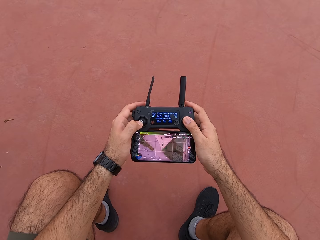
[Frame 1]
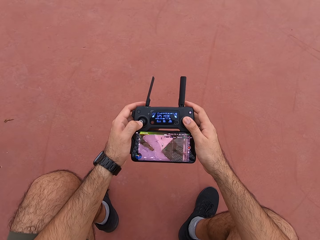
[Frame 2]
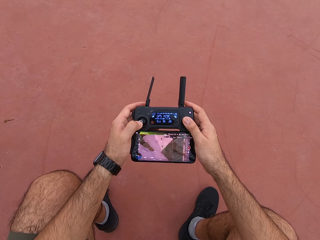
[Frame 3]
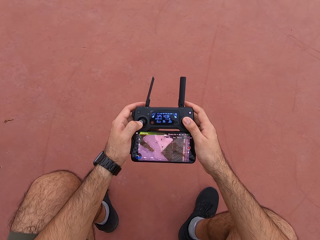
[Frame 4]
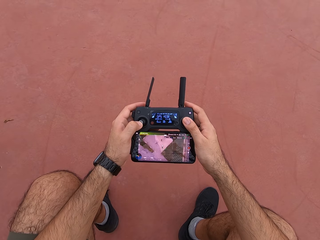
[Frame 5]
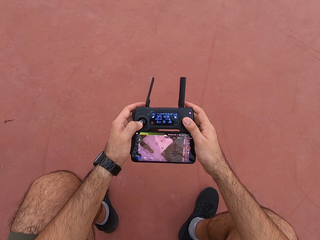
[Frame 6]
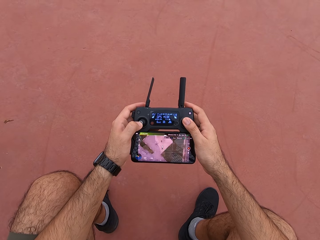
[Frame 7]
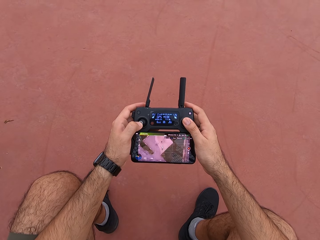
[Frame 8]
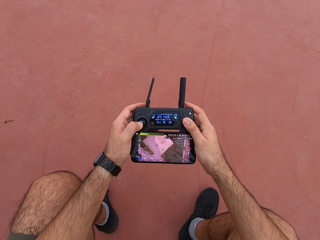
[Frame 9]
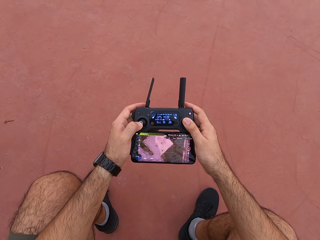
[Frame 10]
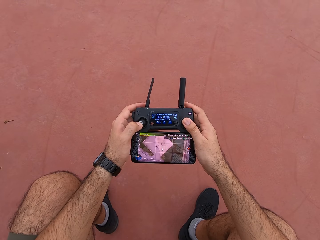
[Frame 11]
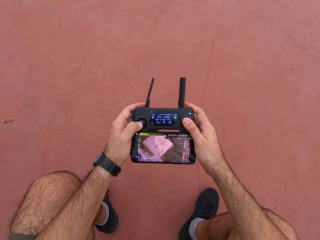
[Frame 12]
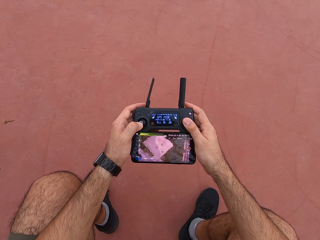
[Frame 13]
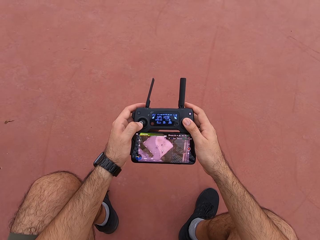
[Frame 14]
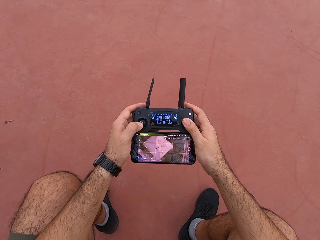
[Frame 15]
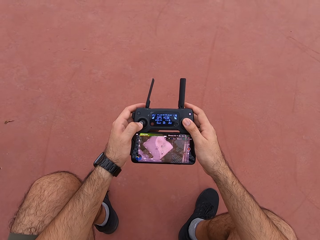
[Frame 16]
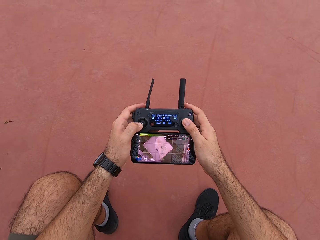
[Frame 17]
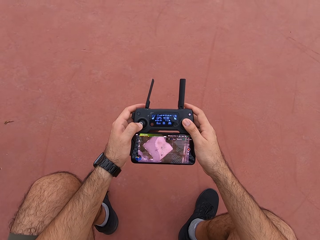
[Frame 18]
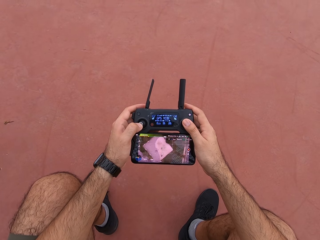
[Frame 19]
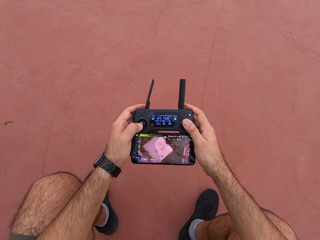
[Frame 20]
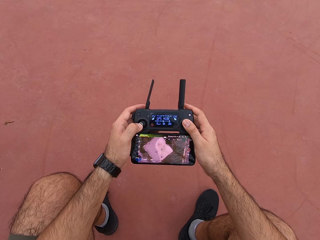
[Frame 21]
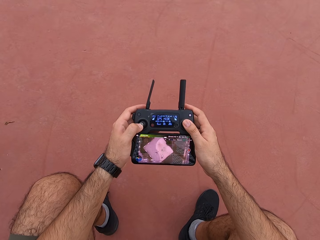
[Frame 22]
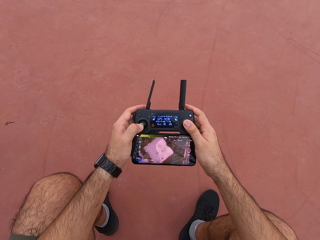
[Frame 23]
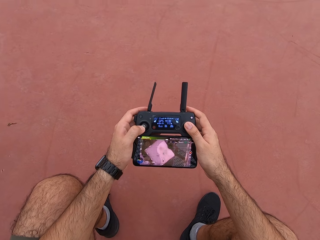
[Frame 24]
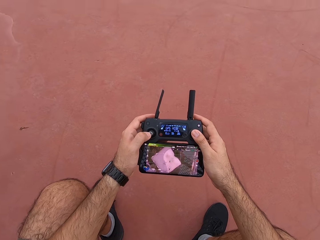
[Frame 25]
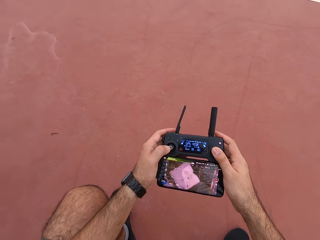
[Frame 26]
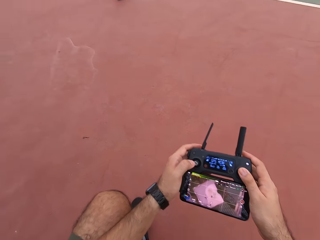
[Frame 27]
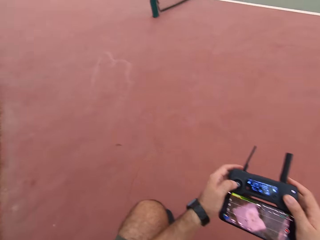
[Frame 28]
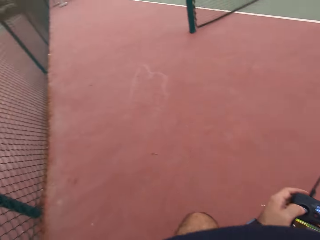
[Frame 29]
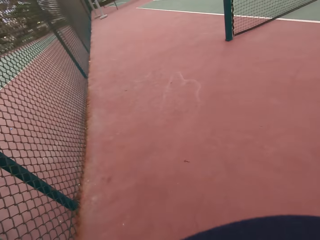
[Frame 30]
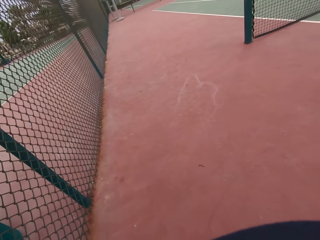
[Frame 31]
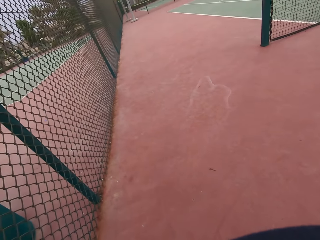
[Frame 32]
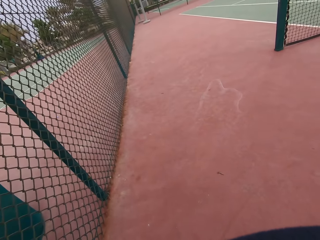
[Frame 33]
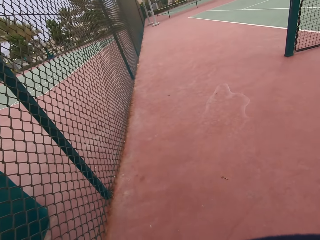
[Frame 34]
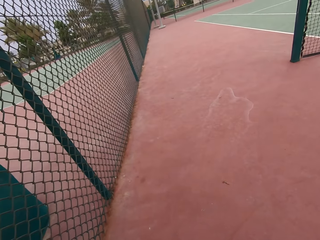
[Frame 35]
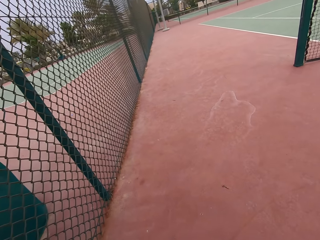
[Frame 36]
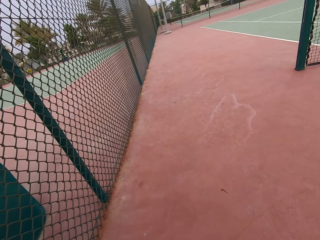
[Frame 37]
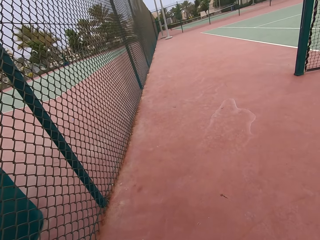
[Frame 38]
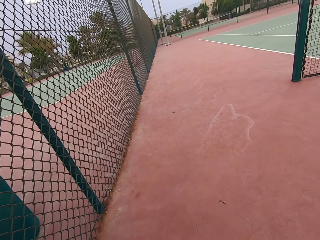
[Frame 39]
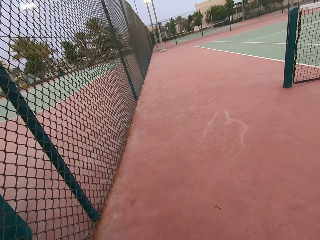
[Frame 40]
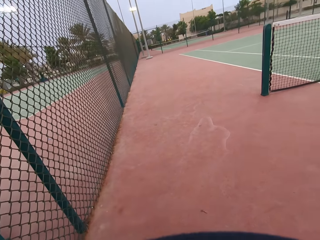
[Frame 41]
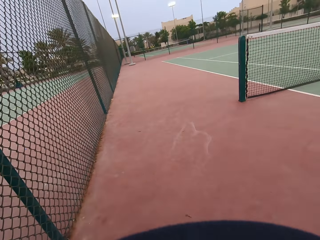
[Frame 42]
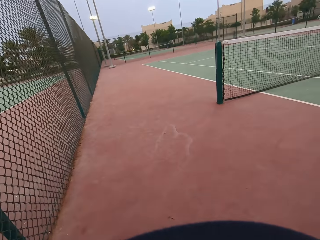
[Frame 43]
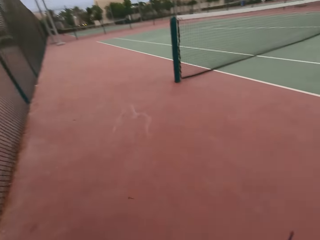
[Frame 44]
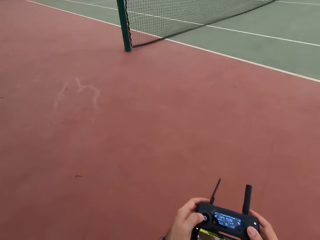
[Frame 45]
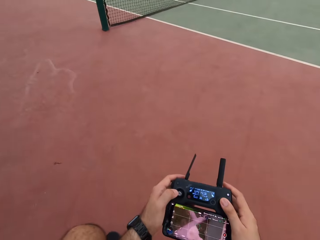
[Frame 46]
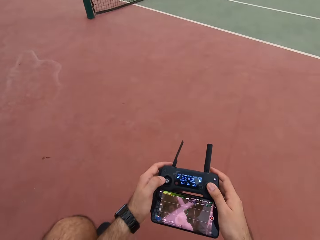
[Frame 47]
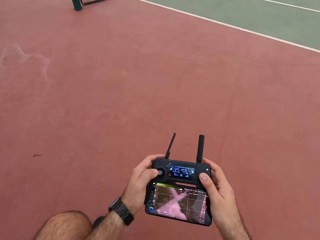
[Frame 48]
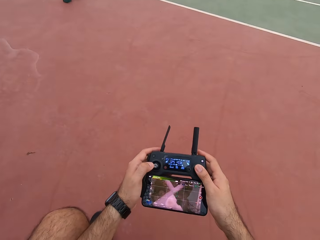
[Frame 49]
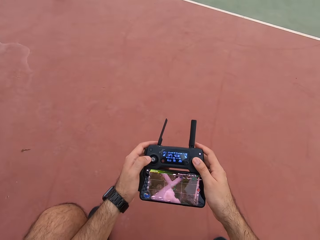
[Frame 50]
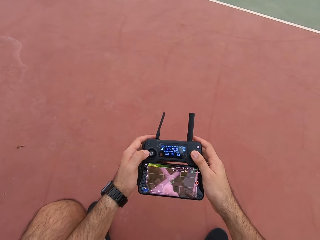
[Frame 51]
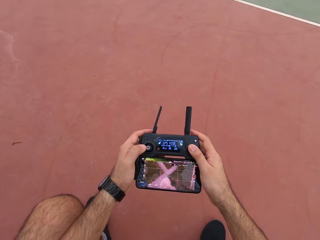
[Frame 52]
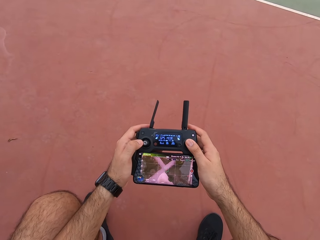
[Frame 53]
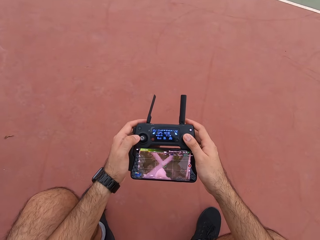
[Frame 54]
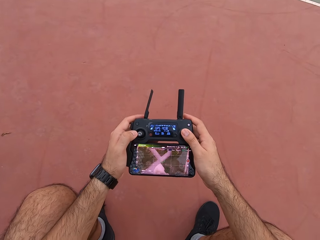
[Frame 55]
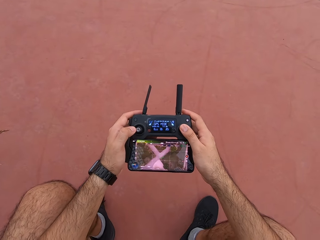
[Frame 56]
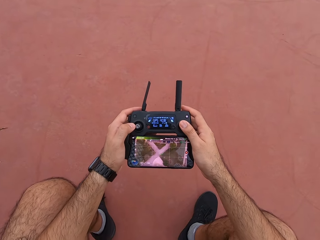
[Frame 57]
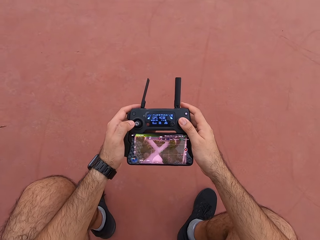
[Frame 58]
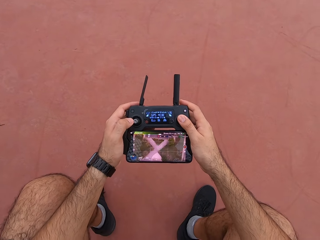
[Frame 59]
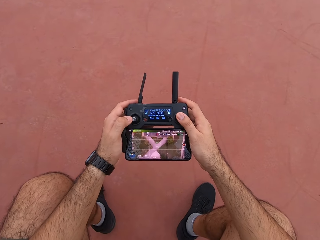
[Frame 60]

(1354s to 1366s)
The camera wearer looks around the tennis court to his left. He uses a drone controller.

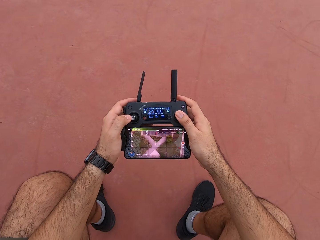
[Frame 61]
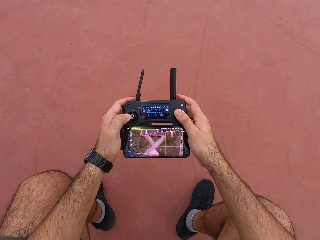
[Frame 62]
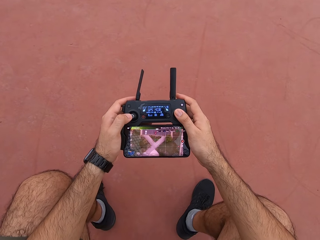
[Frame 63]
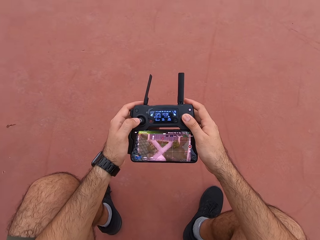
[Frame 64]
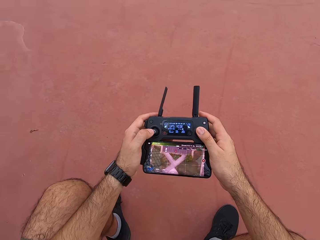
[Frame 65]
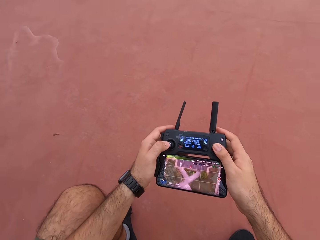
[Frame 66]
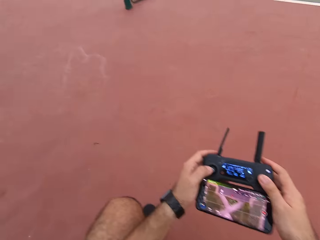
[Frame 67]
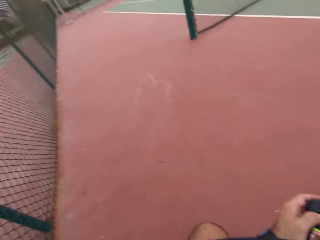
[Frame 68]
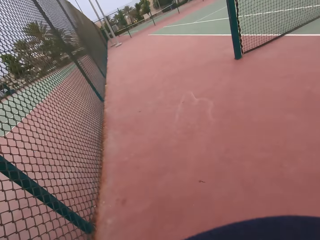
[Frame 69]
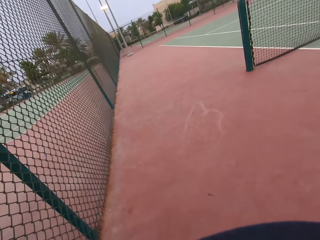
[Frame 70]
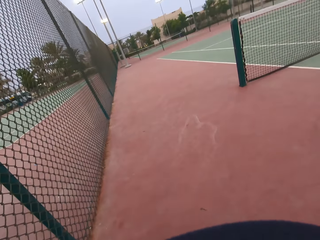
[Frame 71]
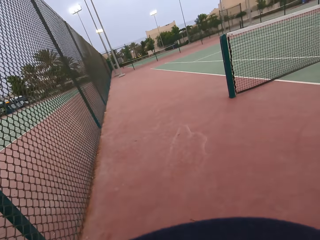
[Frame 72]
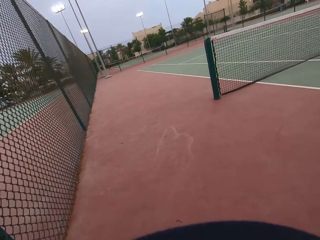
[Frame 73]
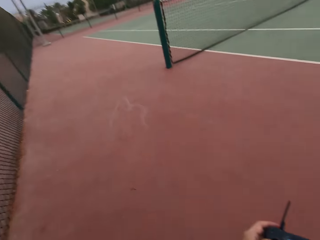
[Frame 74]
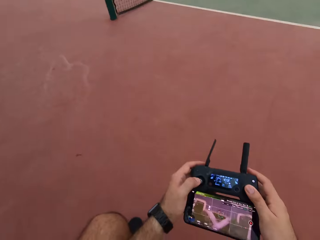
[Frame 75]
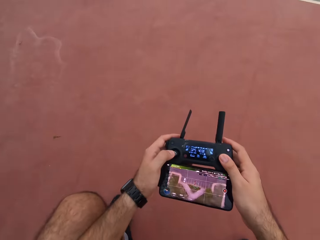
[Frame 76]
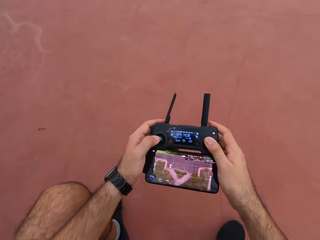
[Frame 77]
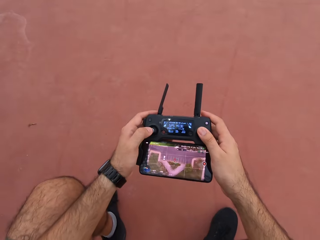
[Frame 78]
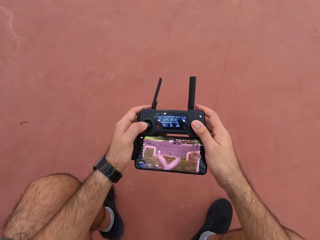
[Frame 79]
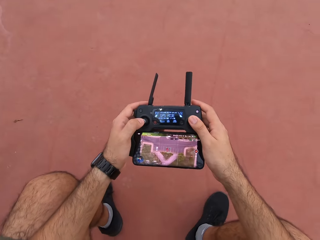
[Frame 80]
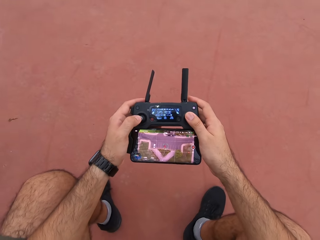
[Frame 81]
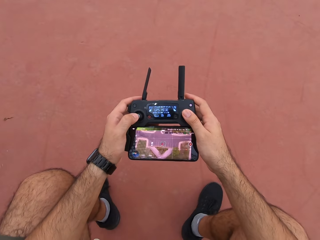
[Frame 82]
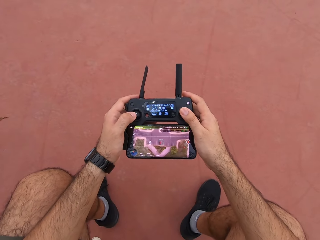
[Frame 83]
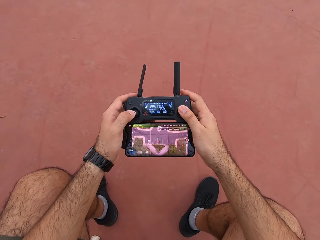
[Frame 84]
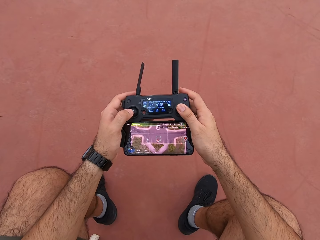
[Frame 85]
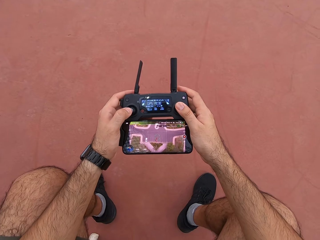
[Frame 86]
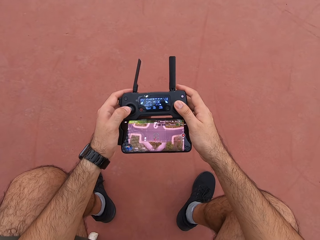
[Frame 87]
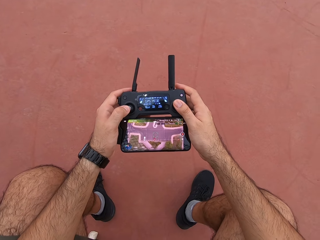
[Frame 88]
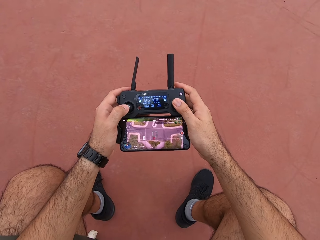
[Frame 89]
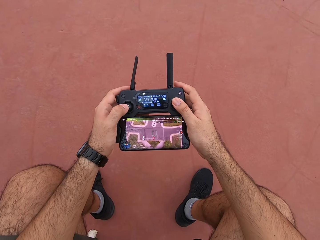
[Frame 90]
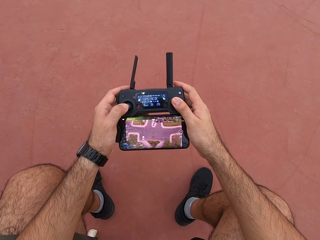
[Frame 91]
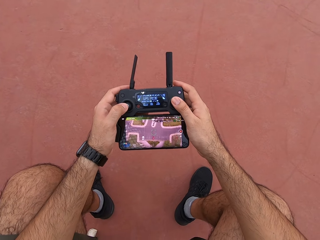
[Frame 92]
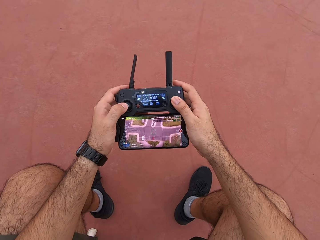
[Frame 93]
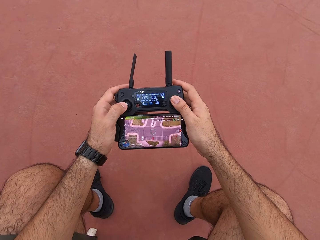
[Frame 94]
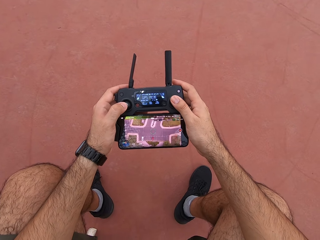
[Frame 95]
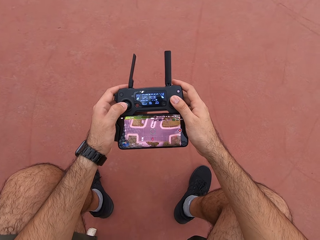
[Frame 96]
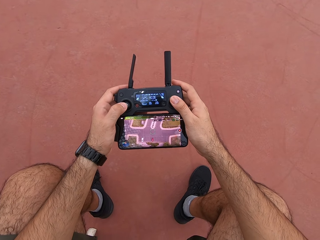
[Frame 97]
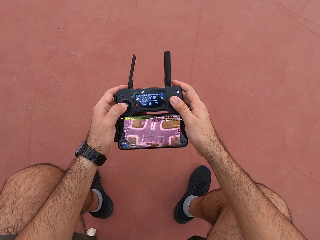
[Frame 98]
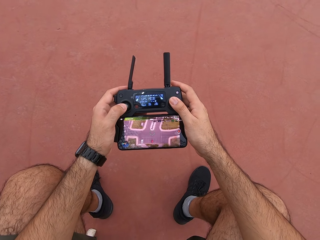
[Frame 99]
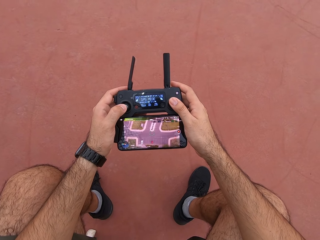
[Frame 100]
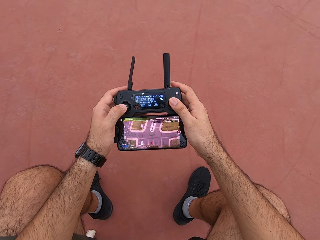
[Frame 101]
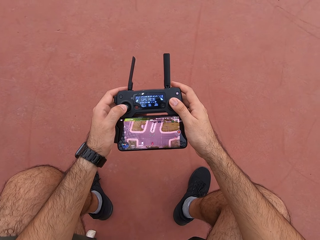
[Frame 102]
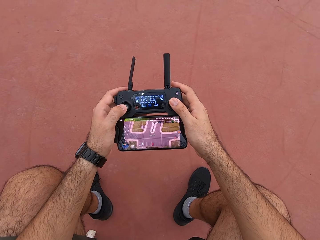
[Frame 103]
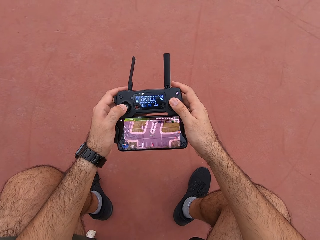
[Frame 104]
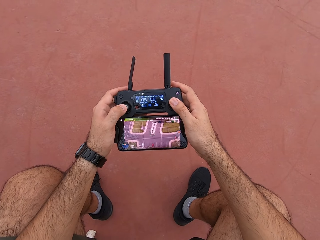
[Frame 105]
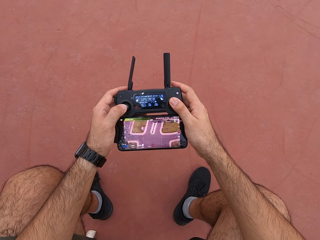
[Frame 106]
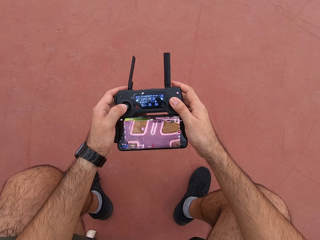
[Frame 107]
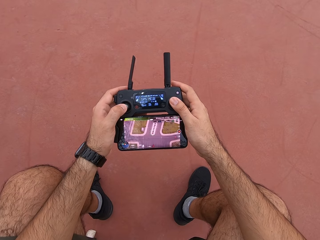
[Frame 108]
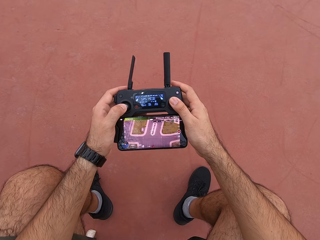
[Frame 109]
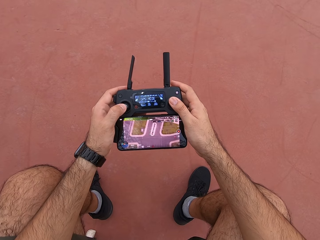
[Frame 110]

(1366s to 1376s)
The camera wearer looks around to his left. He dials a drone controller. He plays a video game on his phone.
